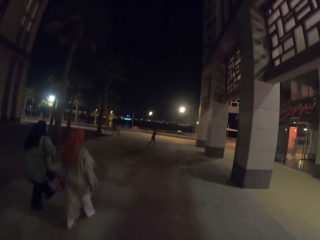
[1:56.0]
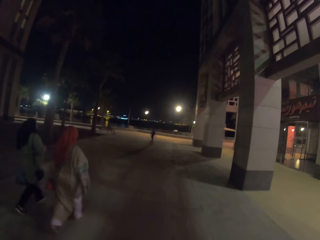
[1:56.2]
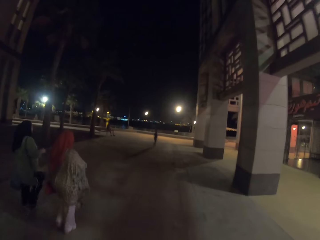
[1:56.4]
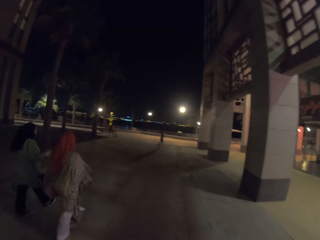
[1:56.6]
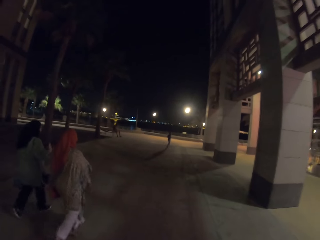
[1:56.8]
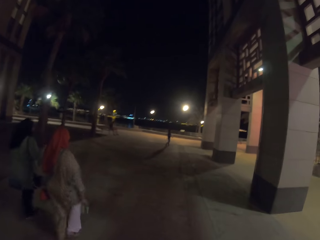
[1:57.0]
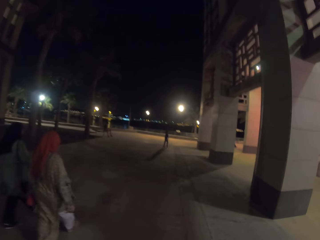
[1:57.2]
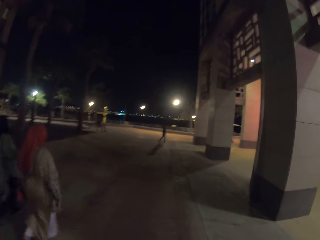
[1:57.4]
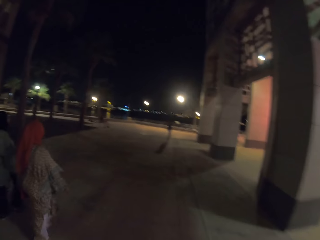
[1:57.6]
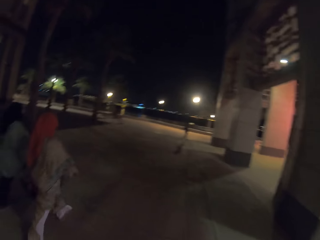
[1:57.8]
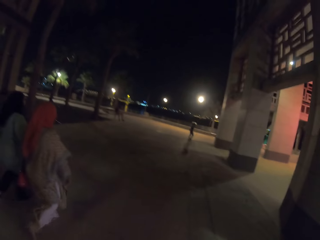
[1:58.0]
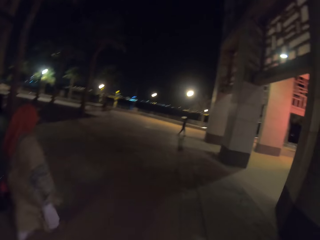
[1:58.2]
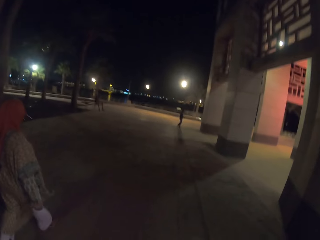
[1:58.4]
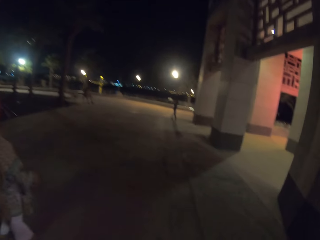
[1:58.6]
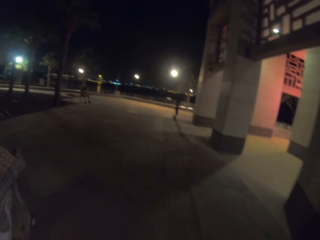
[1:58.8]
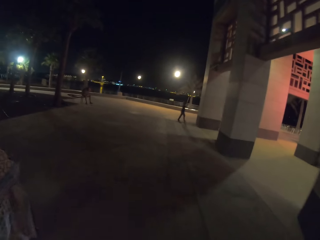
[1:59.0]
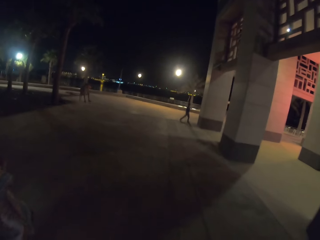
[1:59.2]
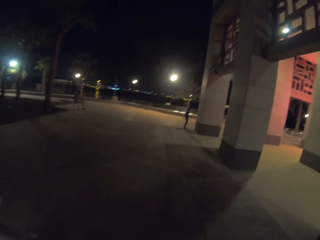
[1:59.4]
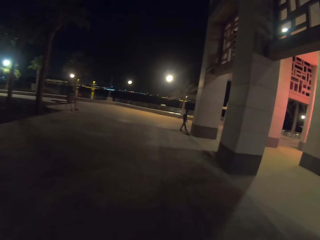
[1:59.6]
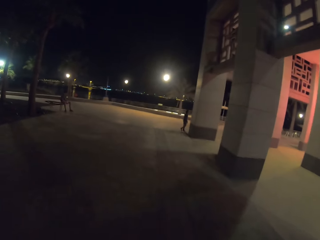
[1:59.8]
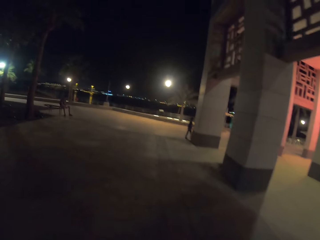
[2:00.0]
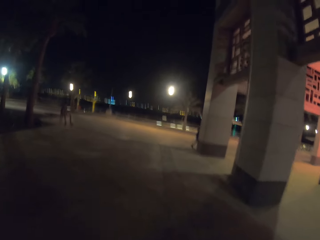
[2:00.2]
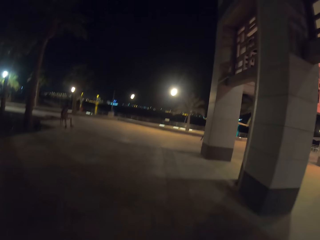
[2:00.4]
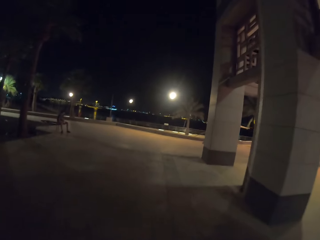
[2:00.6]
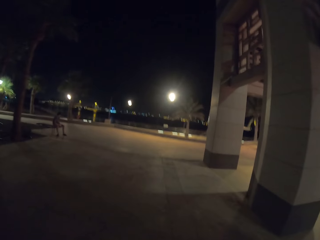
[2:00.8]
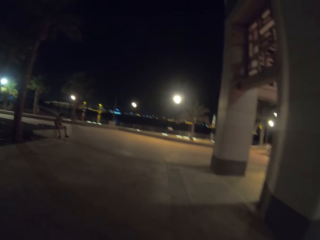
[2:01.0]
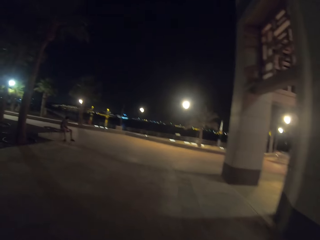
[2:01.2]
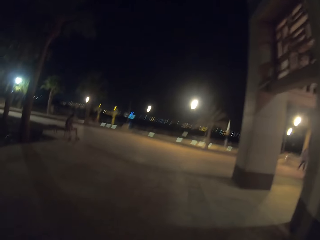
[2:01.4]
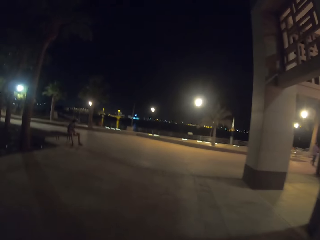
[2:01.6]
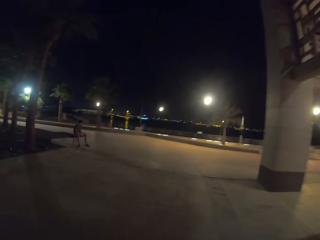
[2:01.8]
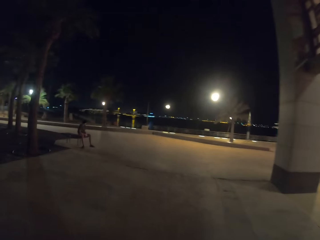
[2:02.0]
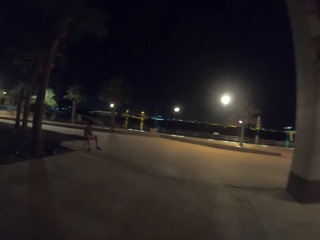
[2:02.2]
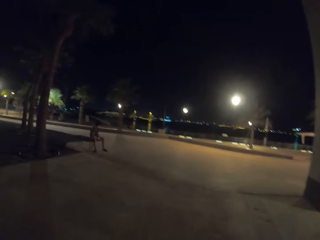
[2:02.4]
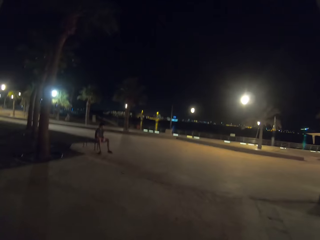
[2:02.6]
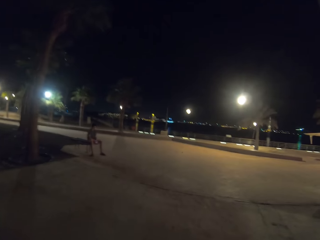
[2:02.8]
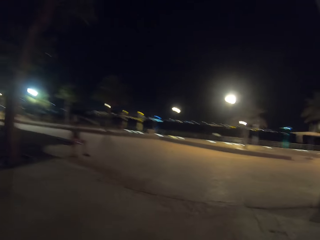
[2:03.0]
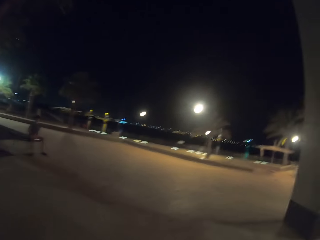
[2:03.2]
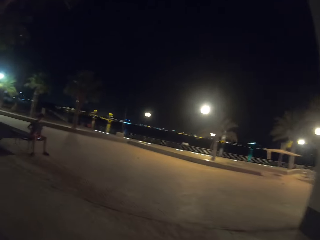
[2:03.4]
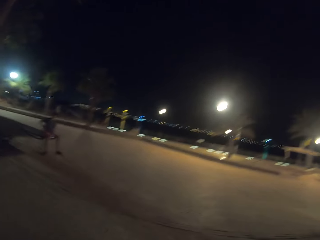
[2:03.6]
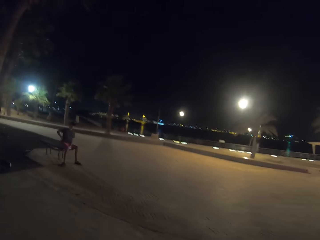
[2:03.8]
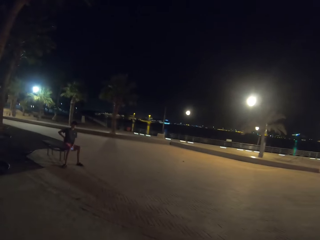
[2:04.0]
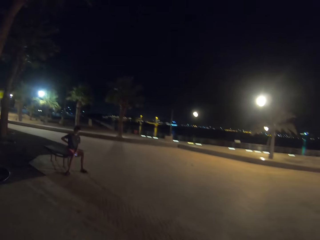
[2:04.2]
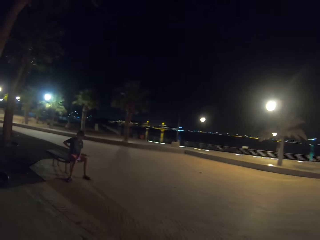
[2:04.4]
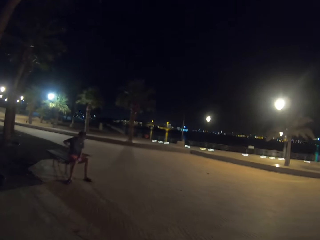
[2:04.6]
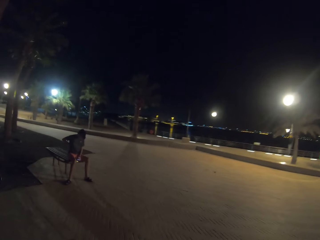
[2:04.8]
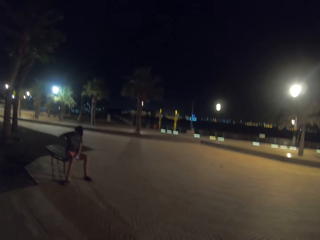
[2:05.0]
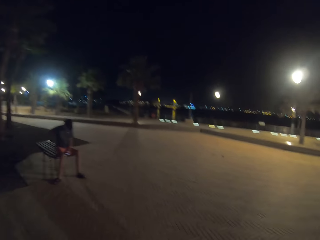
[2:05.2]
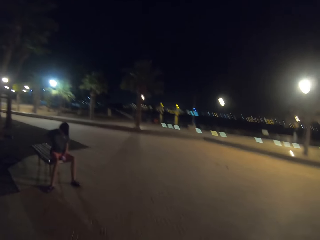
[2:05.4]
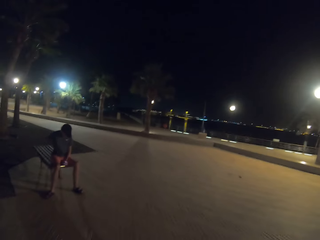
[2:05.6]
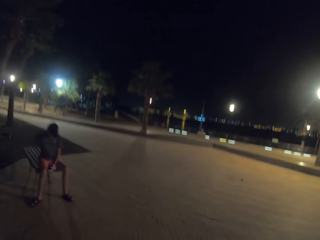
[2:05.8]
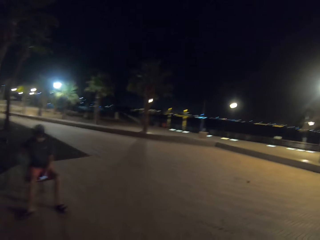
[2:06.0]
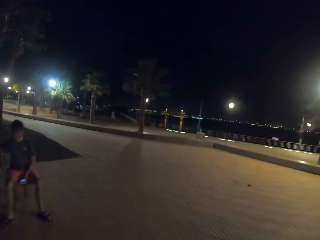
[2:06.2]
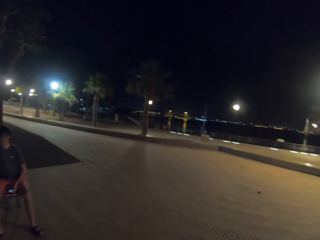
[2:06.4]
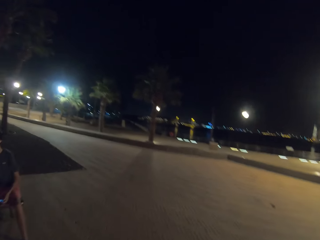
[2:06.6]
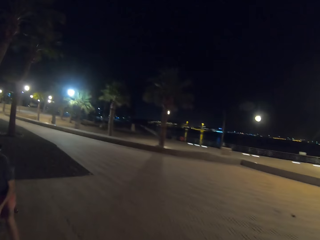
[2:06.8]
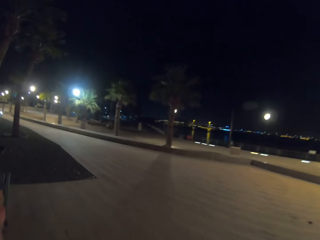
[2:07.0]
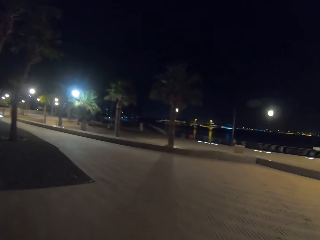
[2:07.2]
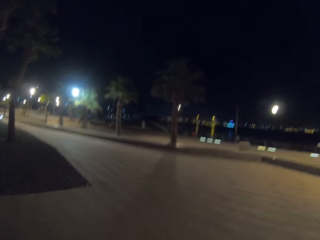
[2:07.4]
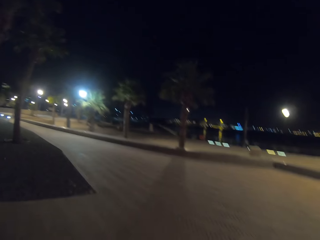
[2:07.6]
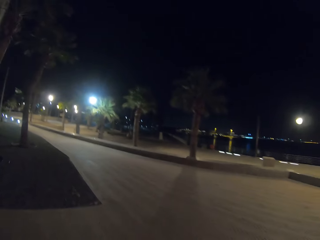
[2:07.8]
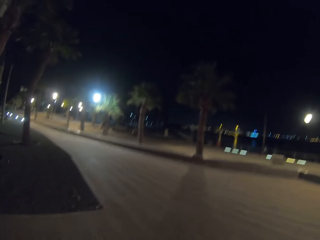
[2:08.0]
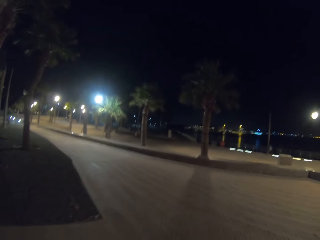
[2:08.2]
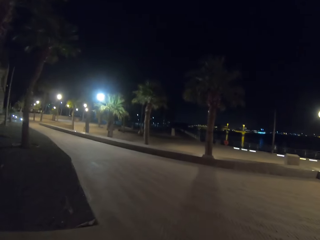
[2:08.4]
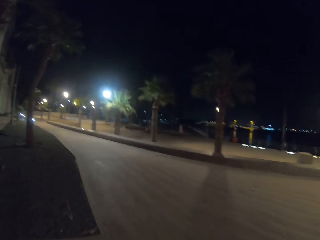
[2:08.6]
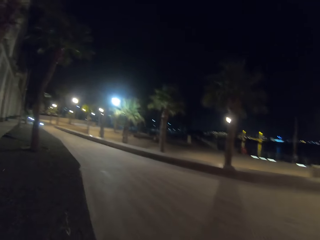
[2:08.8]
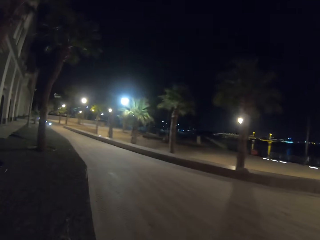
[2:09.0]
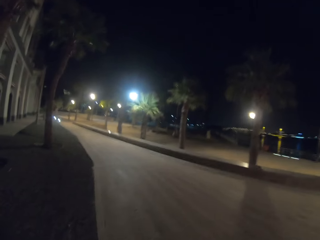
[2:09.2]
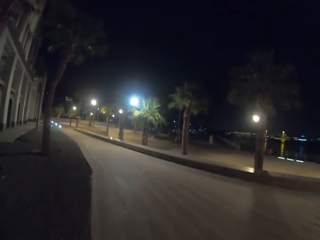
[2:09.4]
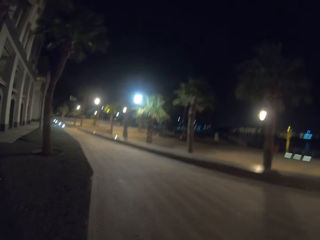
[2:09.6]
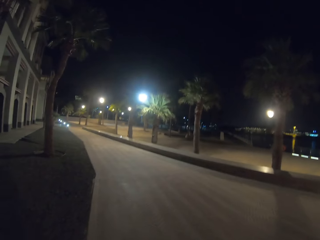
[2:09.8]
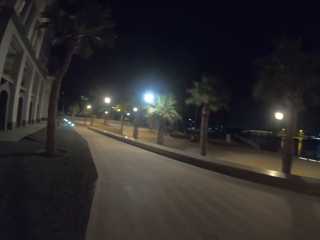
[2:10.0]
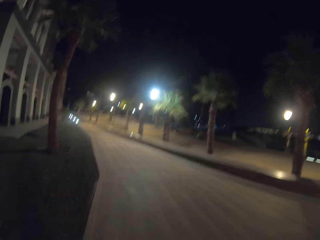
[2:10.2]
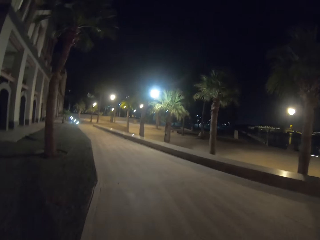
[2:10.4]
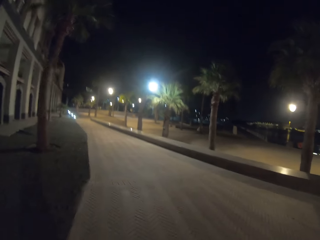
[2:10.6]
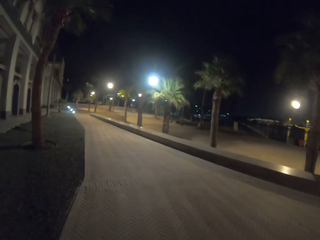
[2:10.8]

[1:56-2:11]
A person runs around. A man sits on the bench. The man touches his back.

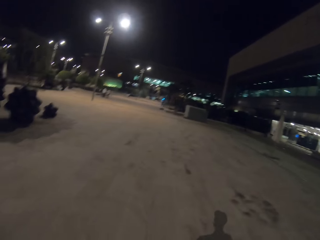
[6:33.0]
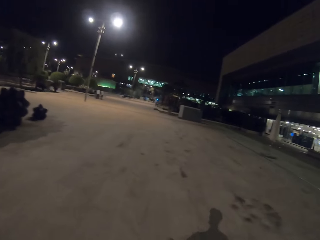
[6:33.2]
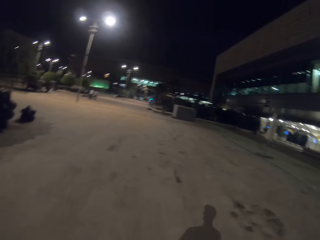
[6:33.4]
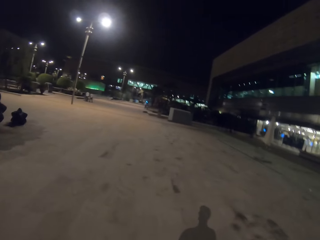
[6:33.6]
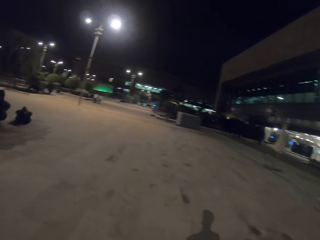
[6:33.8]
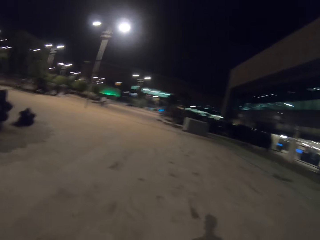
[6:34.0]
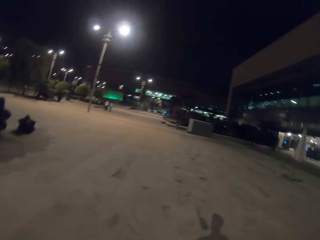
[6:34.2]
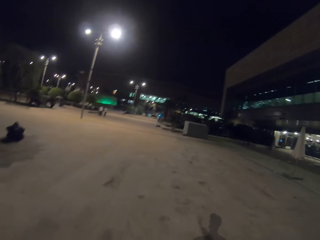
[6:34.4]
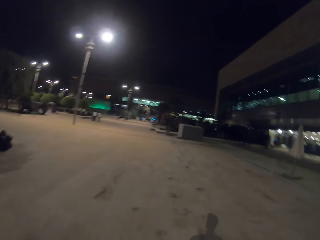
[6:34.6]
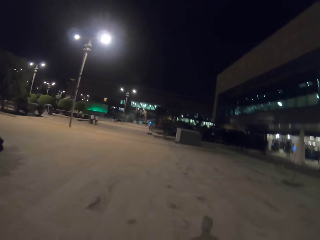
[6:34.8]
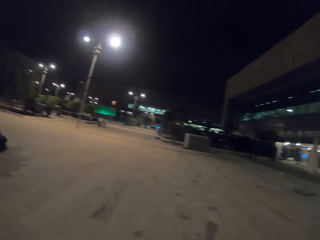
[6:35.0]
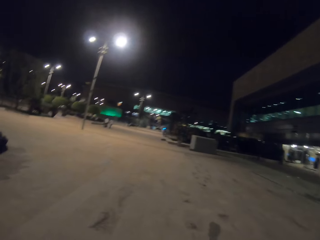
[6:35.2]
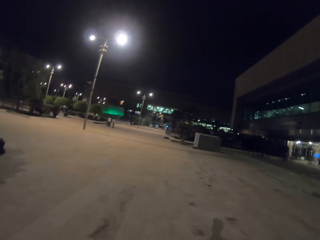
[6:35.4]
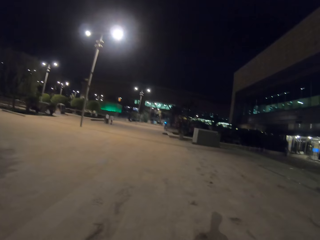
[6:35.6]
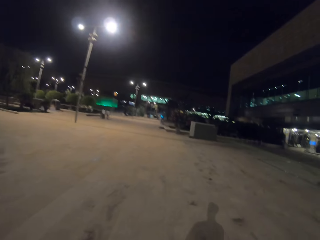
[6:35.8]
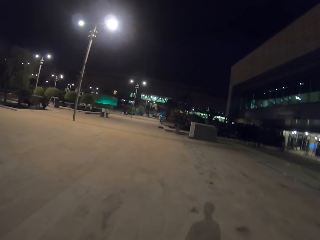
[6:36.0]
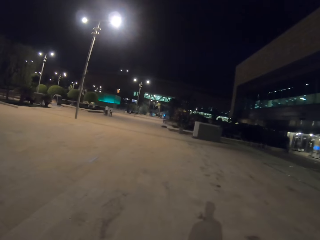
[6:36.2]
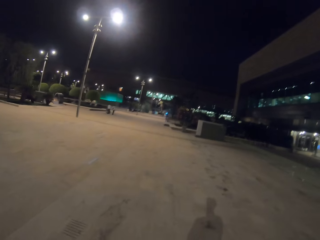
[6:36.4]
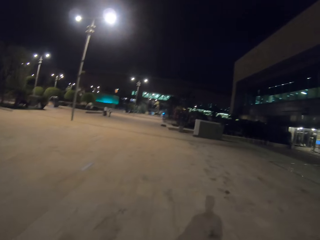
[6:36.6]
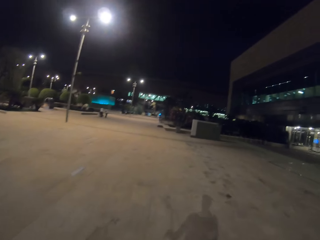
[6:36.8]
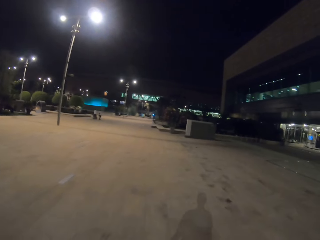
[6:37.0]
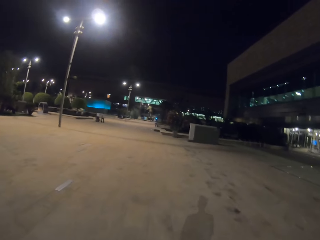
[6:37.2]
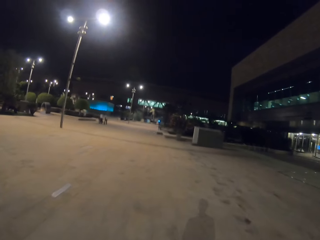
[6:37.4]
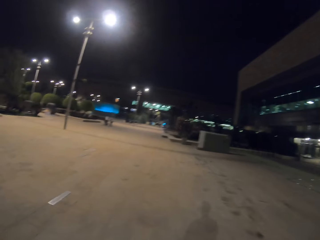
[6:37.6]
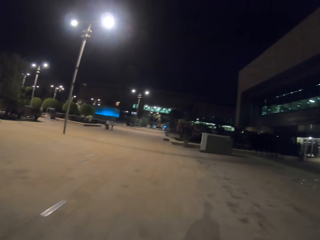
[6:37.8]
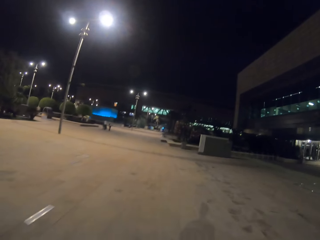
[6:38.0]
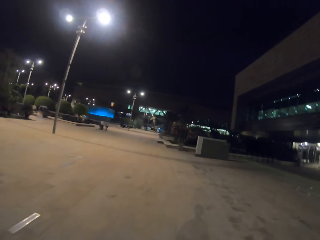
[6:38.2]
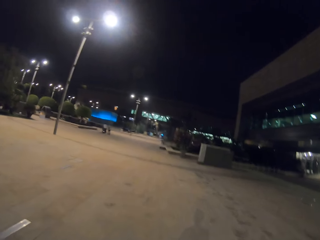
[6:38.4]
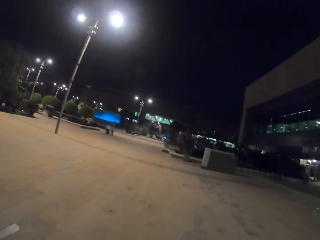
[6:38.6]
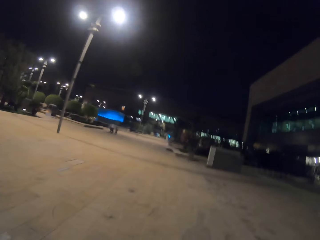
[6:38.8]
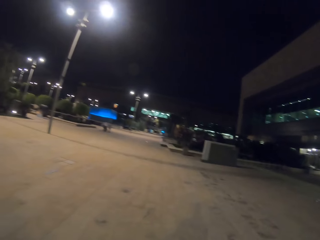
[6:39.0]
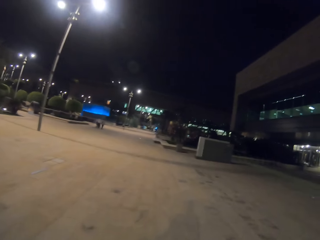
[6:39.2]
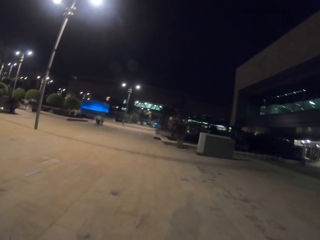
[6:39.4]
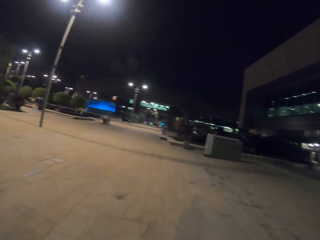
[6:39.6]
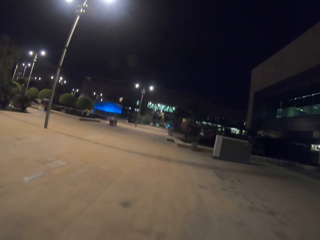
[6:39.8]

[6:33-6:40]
A person walks around. Another person walks around.
